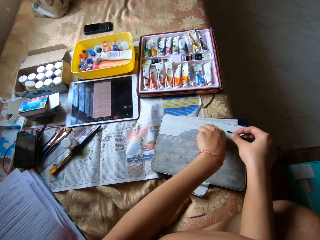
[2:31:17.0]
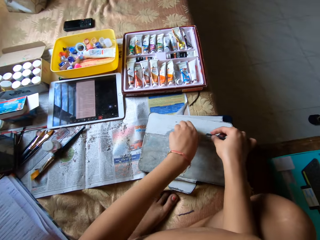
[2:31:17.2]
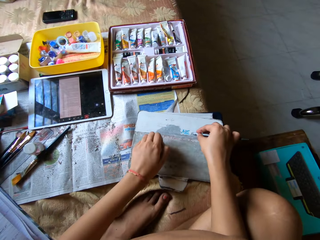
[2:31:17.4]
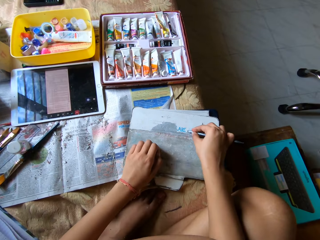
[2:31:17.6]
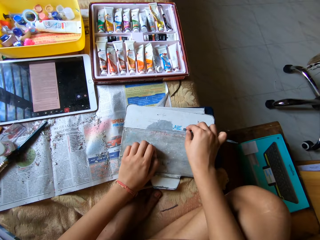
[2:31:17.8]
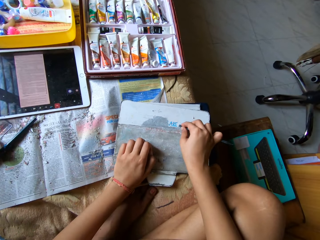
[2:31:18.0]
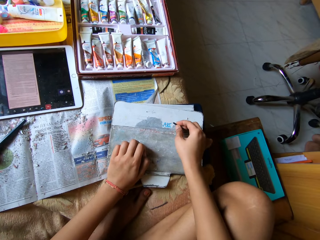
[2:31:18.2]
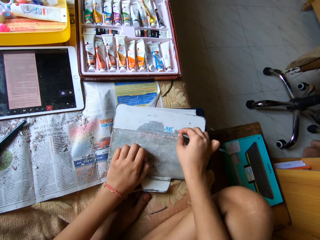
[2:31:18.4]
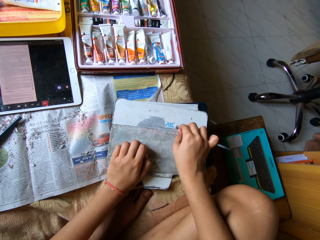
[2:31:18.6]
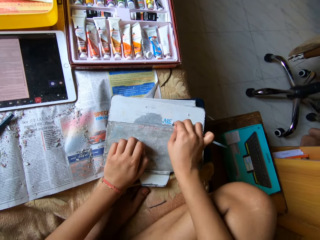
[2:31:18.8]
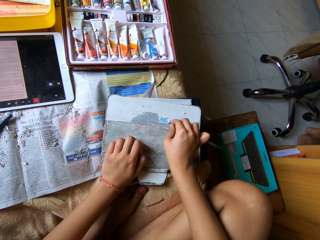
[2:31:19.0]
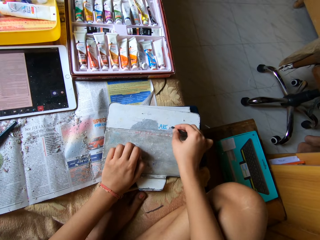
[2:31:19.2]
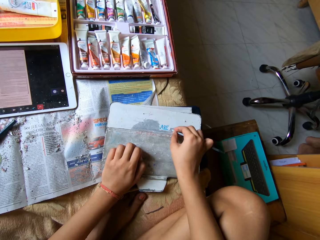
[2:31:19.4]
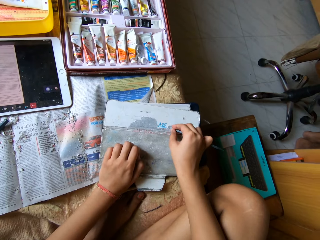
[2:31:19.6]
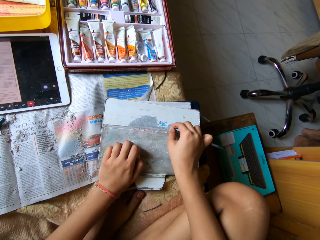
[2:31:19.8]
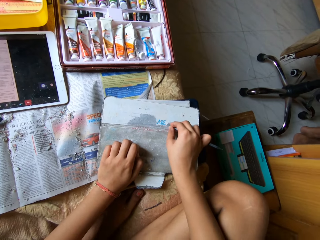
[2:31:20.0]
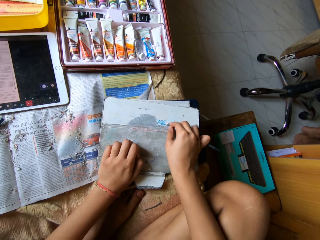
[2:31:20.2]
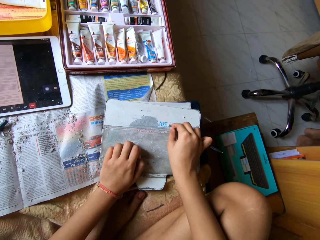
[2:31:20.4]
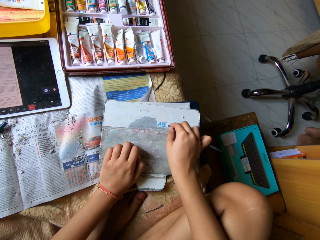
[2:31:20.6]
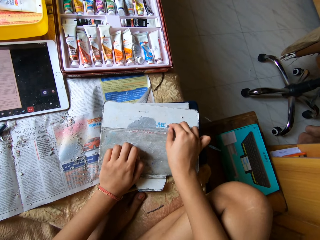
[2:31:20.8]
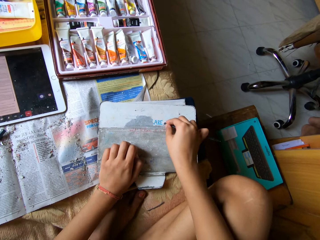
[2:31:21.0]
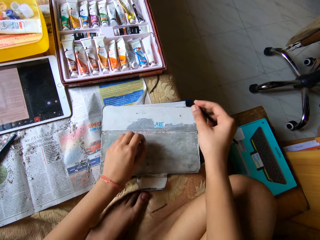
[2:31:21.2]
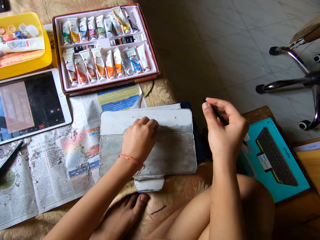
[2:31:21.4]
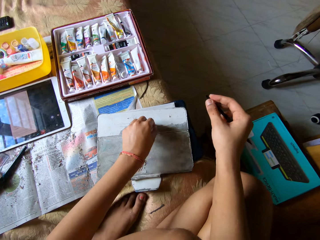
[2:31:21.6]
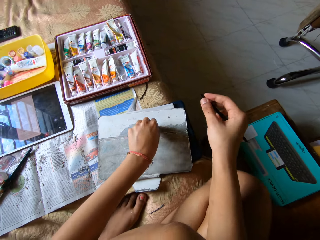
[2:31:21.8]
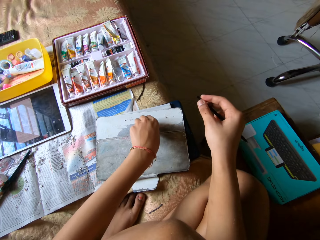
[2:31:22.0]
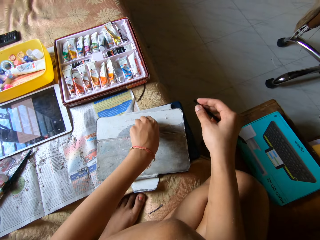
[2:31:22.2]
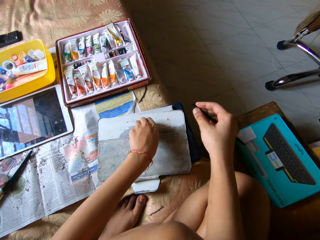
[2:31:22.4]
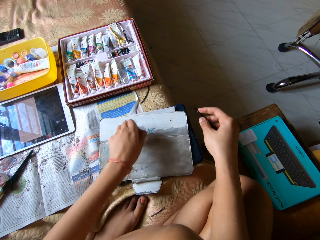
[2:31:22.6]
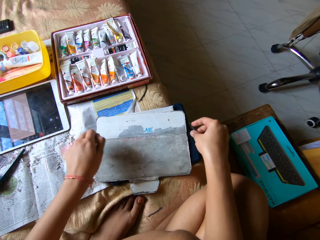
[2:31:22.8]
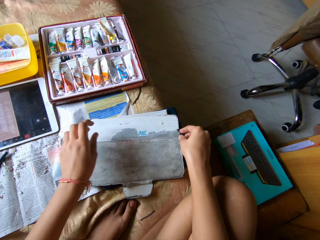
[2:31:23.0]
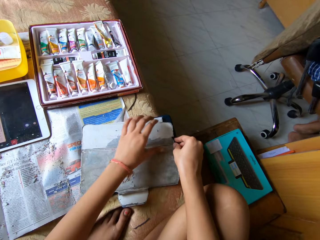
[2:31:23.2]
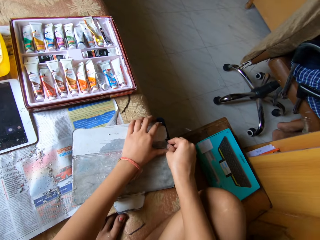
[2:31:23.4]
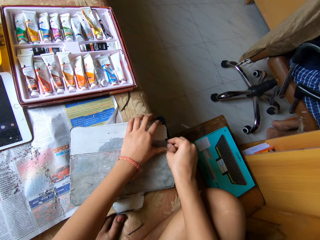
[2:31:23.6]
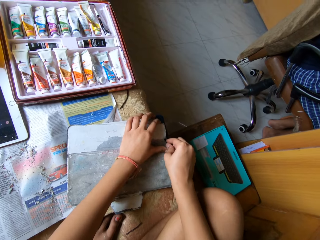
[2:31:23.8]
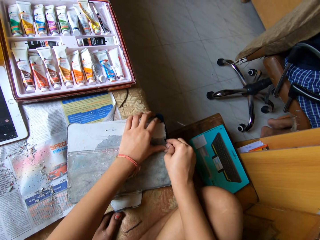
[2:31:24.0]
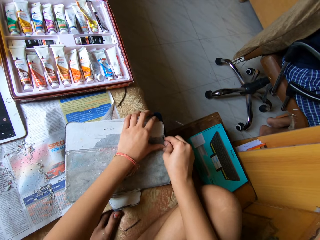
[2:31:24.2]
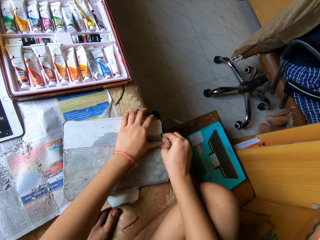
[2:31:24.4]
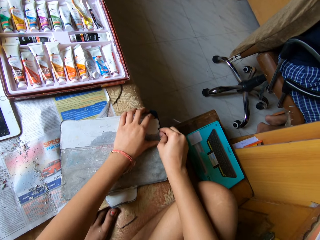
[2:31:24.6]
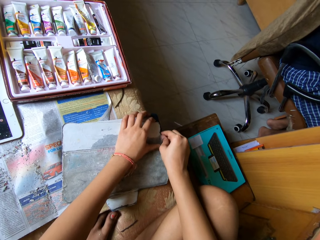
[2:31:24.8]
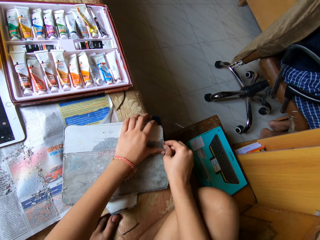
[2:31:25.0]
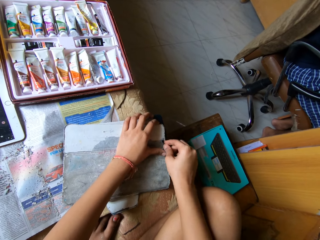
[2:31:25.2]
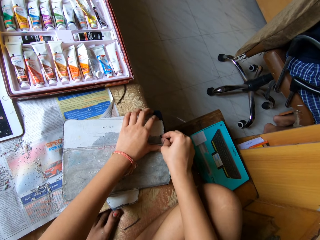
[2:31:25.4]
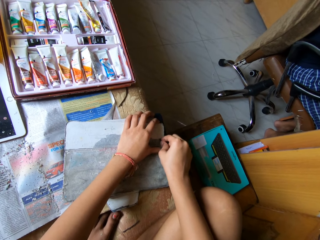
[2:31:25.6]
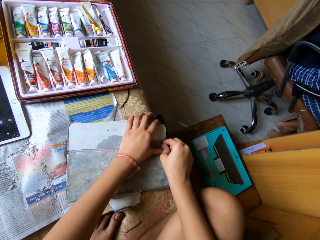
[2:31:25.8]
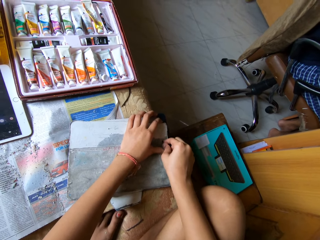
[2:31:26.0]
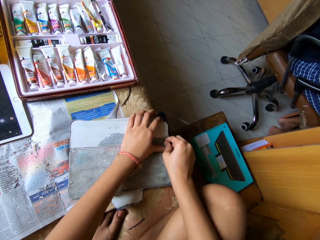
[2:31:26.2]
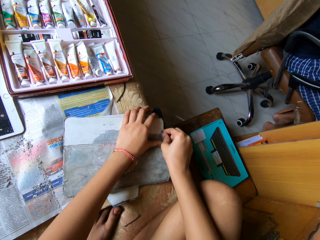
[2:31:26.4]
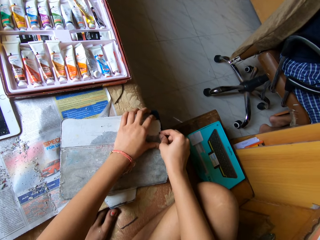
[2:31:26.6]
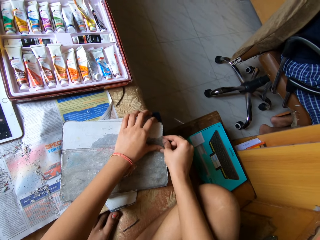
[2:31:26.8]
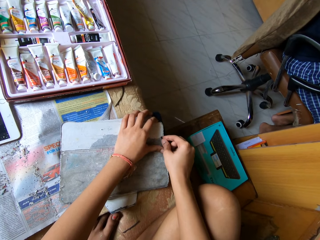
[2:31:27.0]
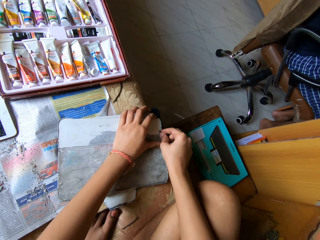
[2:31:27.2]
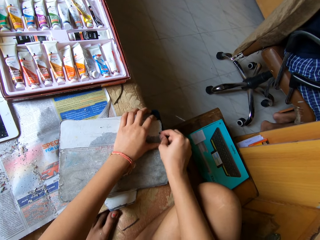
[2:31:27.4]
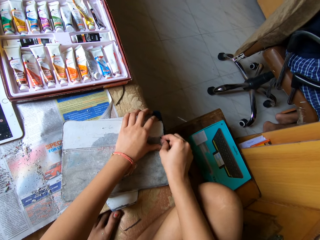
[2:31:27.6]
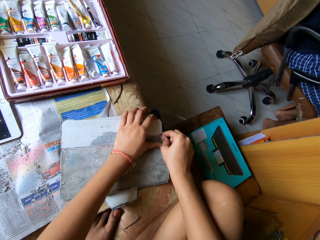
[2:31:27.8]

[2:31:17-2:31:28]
The camera wearer removes the cover. She scratches the pouch with the pen in her right hand. She picks up the scratched pouch with her left fingers. She scratches the pouch with the pen in her right hand. She holds the pouch with her left hand.

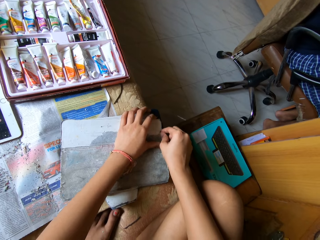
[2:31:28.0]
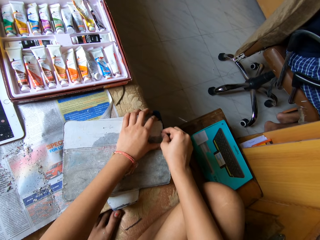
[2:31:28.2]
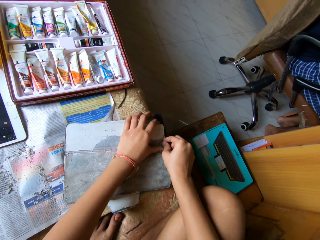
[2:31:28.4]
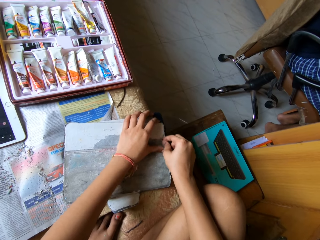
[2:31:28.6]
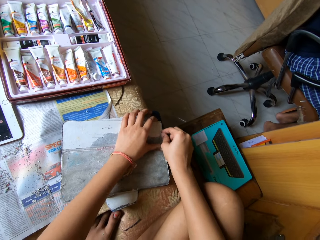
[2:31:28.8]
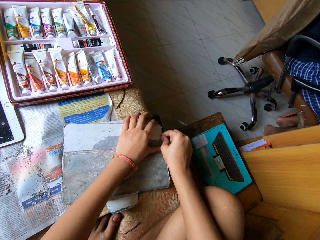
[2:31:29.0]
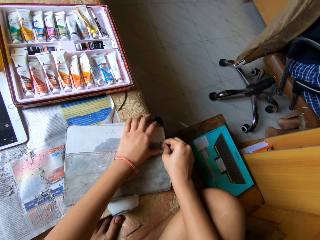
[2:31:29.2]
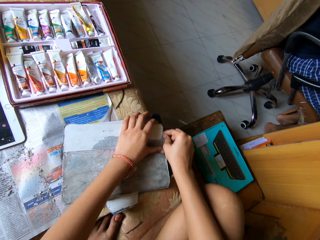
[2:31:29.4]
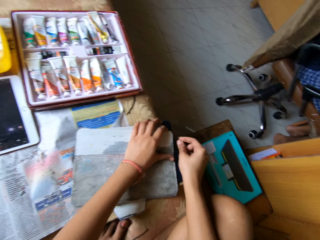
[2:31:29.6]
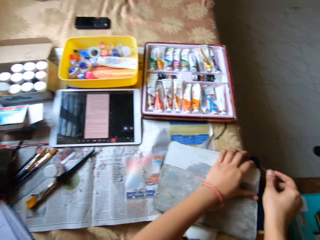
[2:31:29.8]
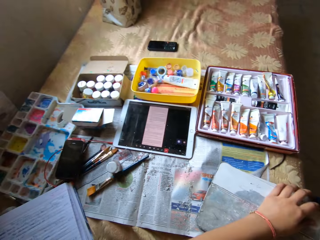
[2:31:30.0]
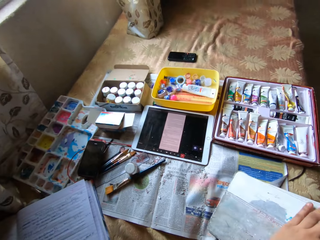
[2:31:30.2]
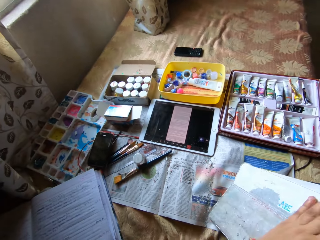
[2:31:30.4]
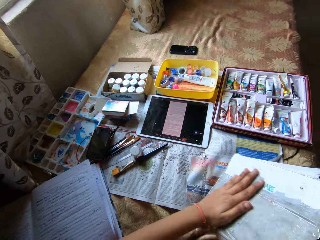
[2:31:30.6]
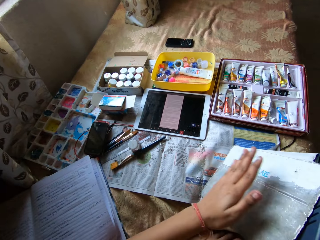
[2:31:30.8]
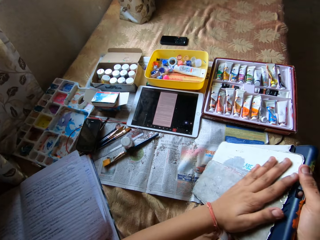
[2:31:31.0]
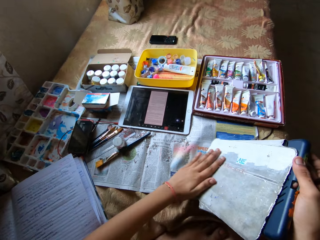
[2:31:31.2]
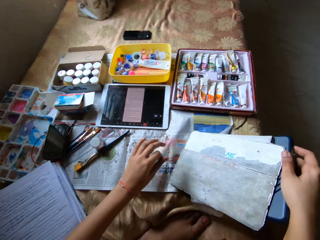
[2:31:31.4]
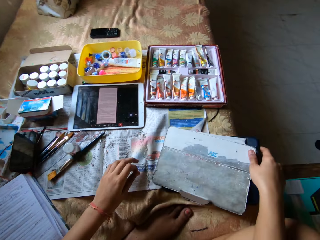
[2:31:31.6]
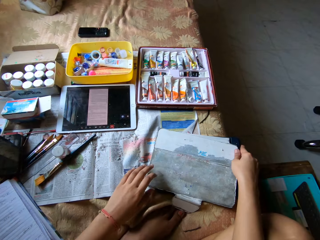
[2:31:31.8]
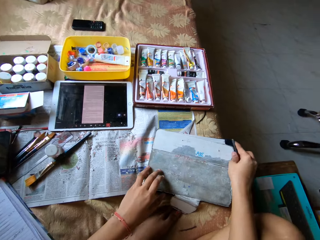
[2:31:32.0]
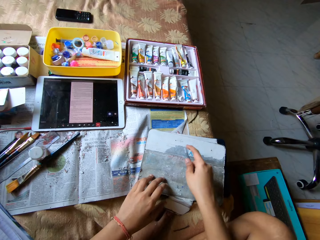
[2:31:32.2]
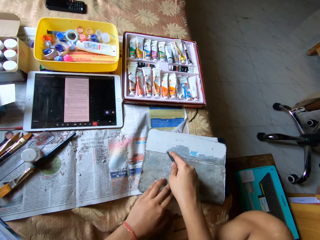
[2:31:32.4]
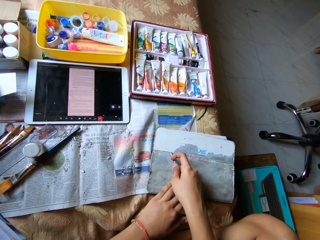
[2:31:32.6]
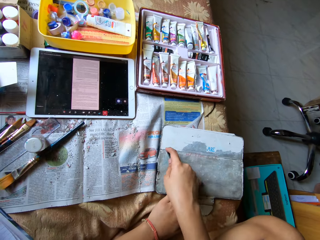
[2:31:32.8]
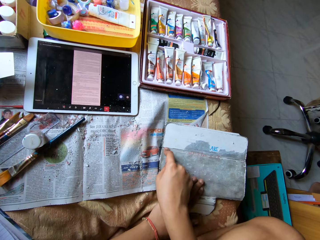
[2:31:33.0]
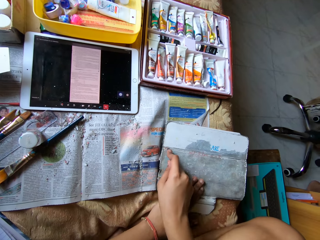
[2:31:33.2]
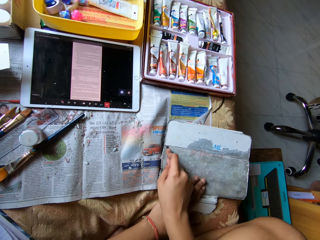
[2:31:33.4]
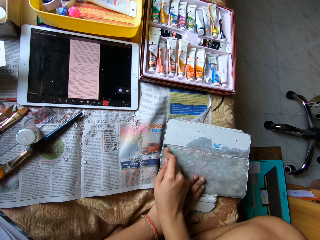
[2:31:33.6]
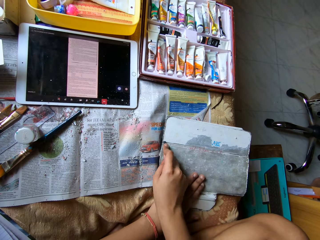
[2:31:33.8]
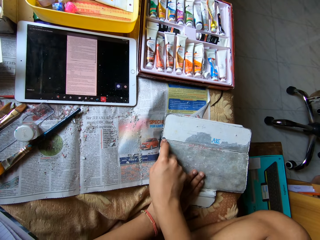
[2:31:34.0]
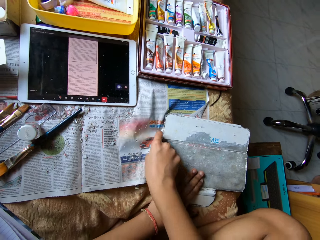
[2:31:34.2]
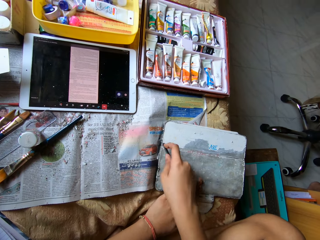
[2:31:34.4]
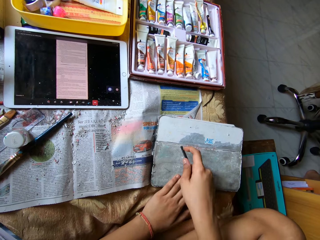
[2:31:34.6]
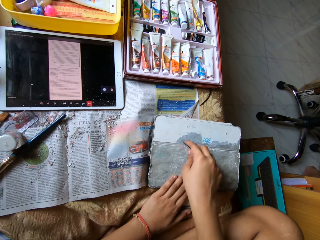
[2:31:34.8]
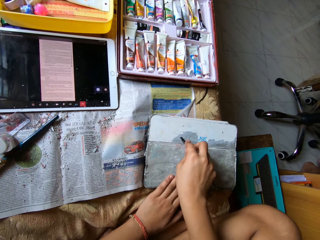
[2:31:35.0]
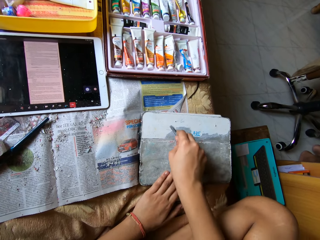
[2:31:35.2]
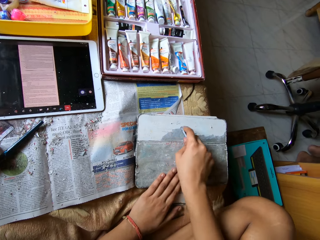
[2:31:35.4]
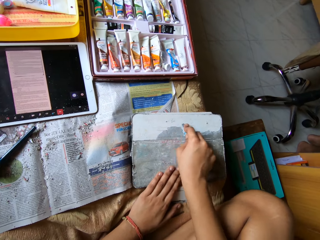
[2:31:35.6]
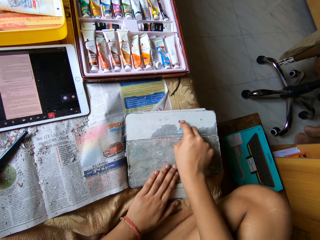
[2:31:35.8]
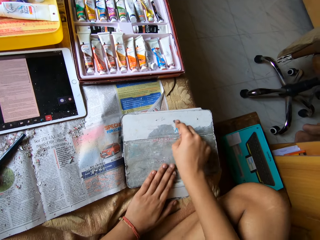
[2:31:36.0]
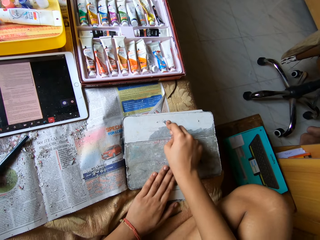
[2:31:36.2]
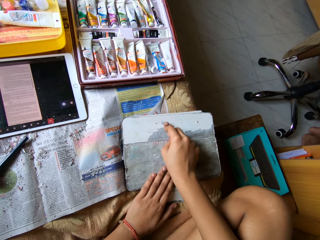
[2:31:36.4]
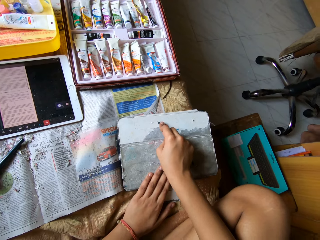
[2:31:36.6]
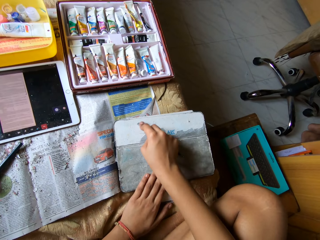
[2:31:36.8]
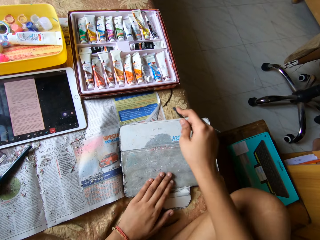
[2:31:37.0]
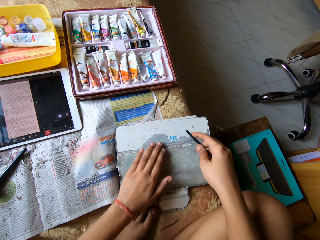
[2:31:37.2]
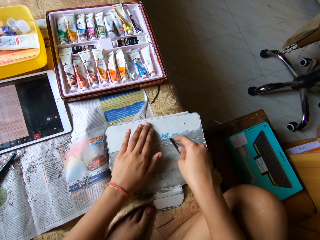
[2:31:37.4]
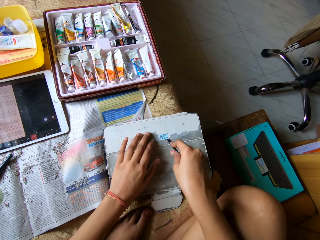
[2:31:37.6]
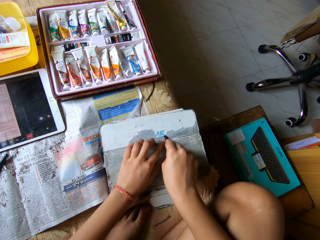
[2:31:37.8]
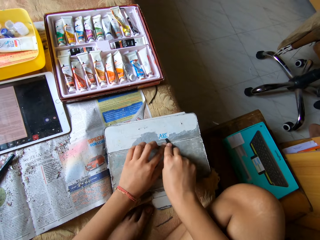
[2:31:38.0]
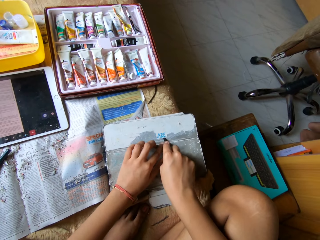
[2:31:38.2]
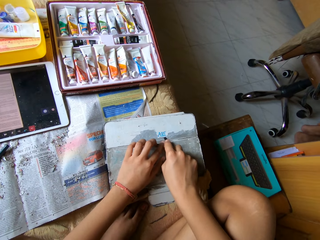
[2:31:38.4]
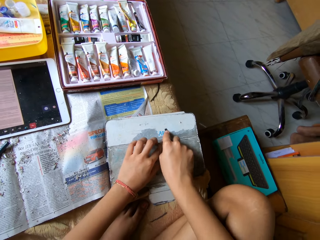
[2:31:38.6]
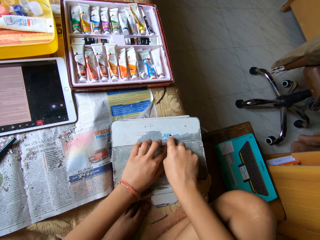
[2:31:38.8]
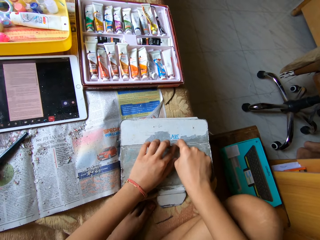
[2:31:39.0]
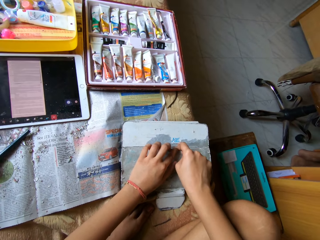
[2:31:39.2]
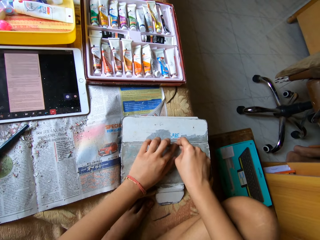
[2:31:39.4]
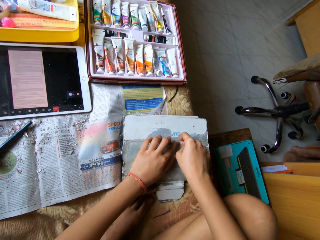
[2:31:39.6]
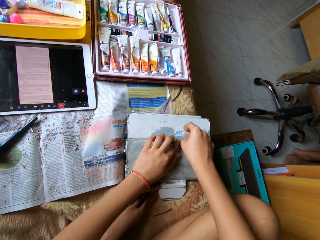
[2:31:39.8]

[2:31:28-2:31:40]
The camera wearer sweeps the pouch with her left hand. She drops the pouch on the bed with her right hand. She scratches the pouch with the pen in her right hand. She moves her left hand on the pouch. She scratches the pouch with the pen in her right hand.
